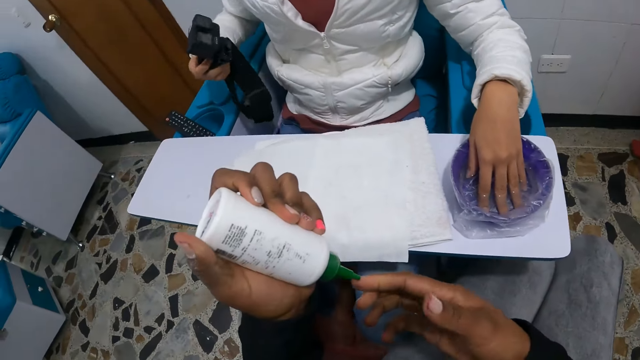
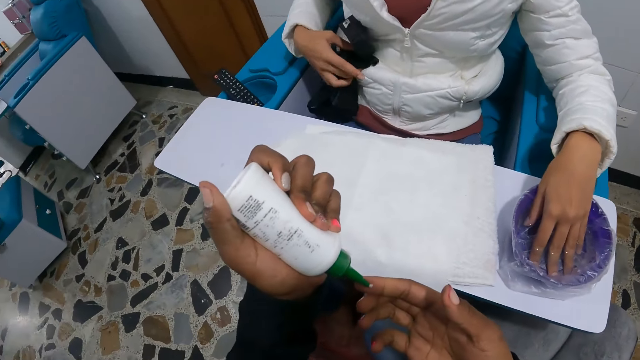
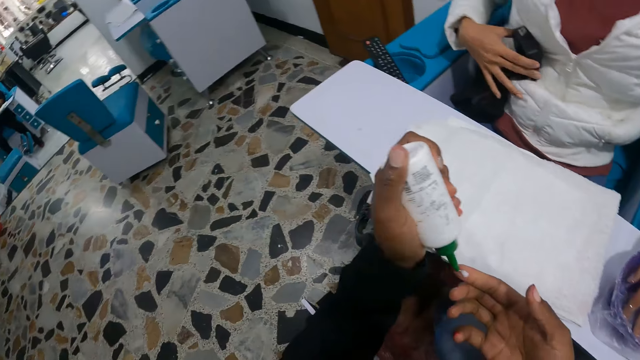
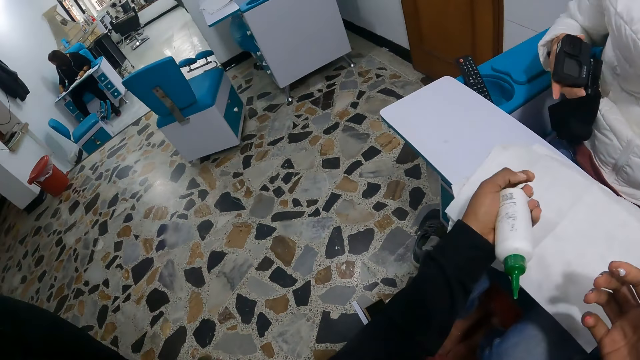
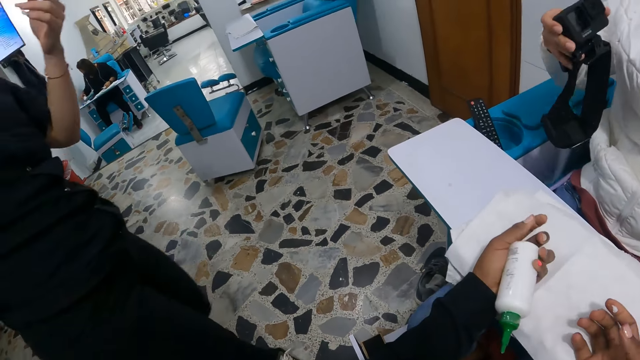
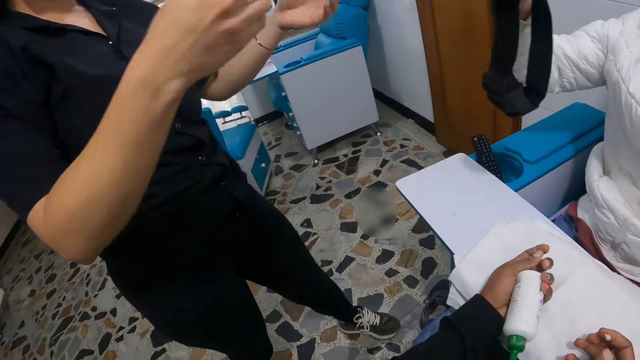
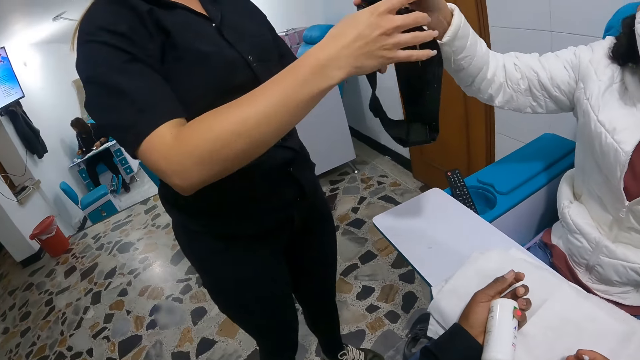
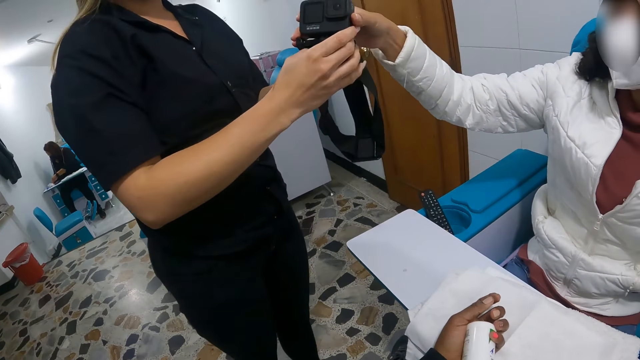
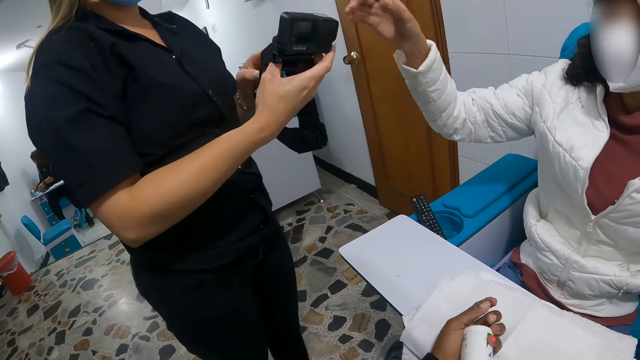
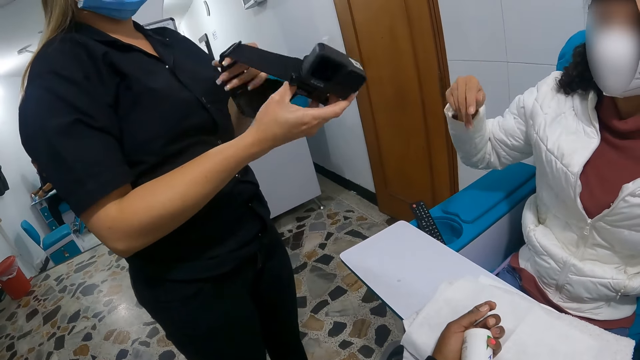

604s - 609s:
The camera wearer squirts some cream into her right hand. A woman moves the hand to another woman. The camera wearer puts the nail paste on the finger. The other woman passes a camera to the first woman with her right hand. The first woman takes the camera. The other woman moves the hand from the first woman.

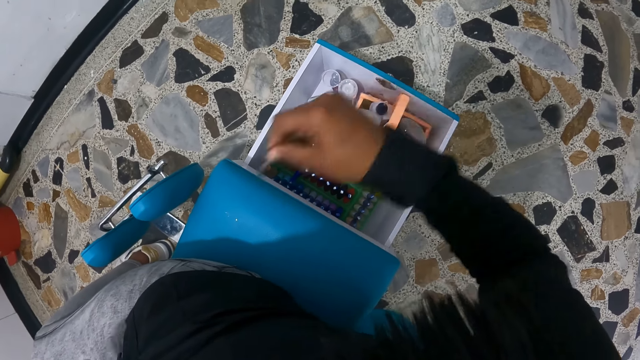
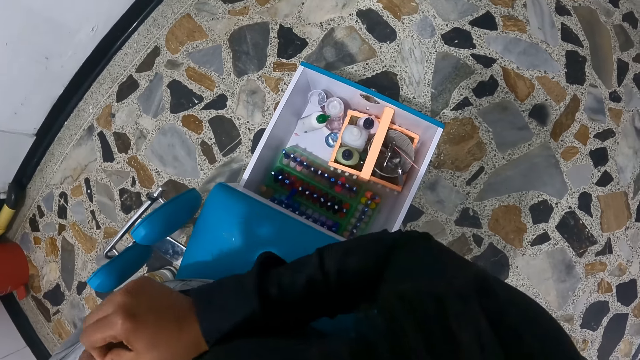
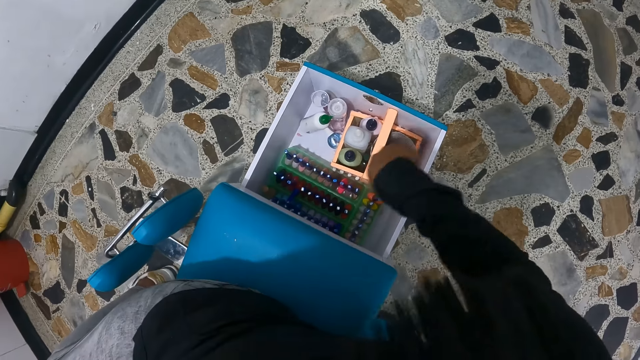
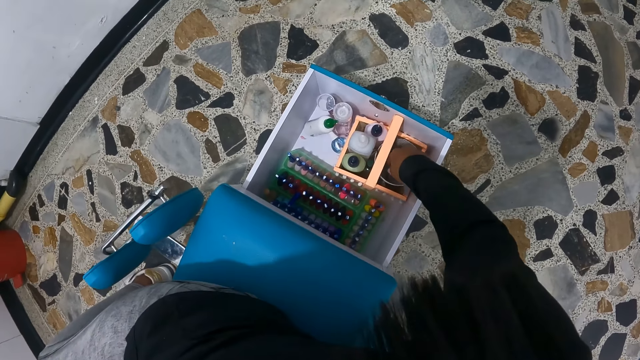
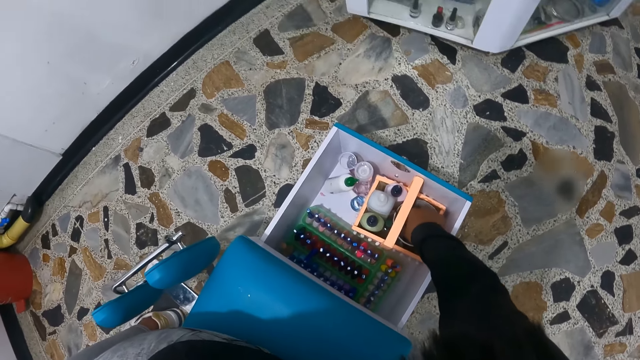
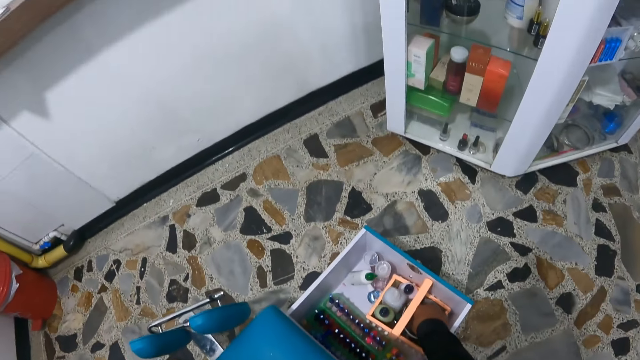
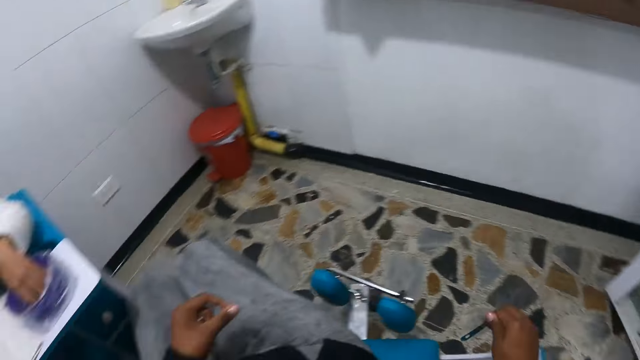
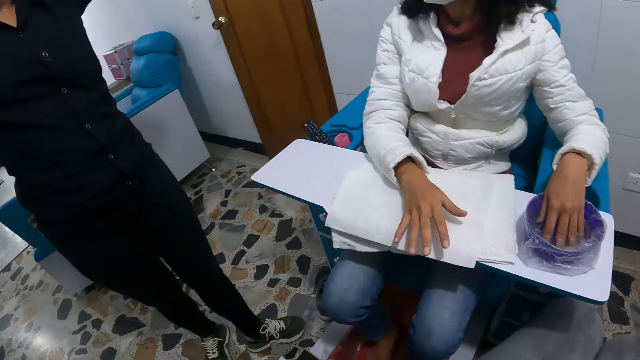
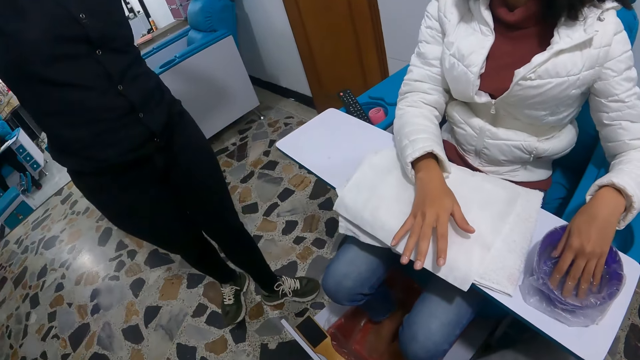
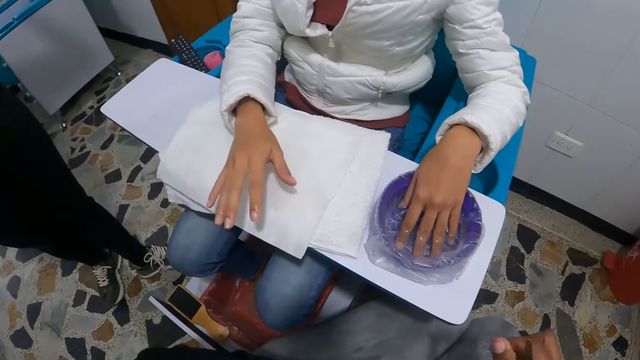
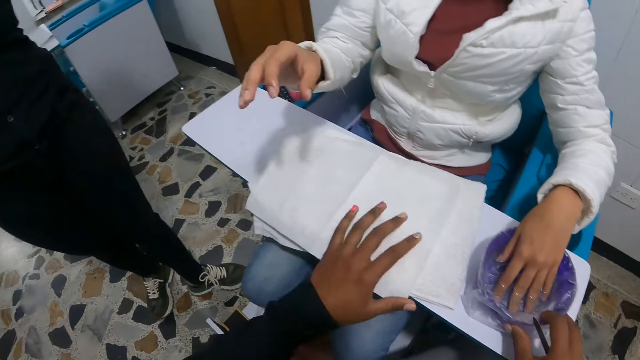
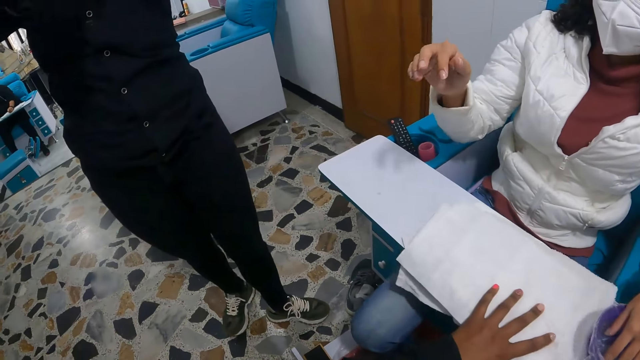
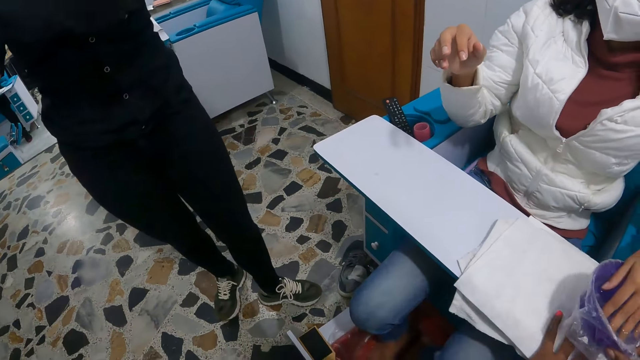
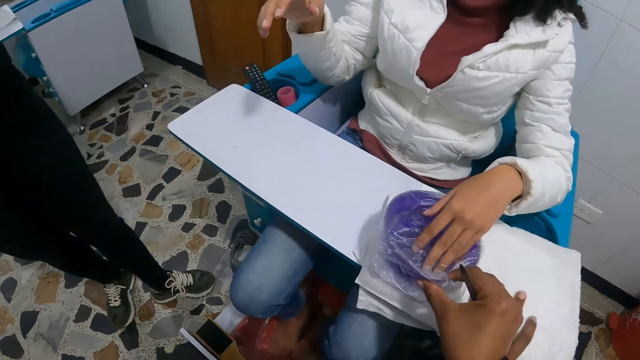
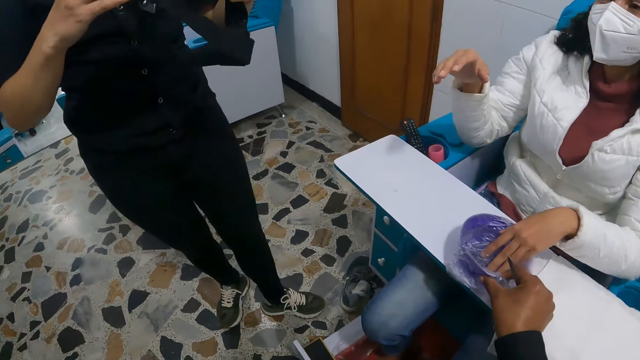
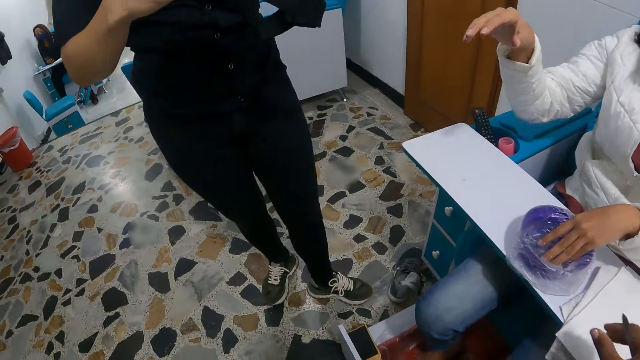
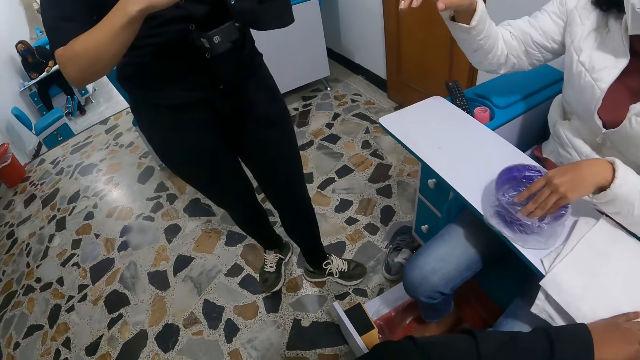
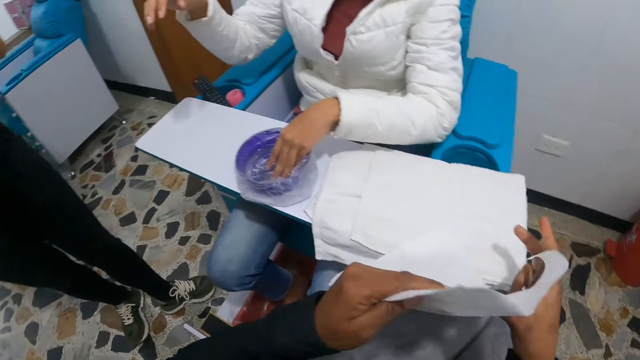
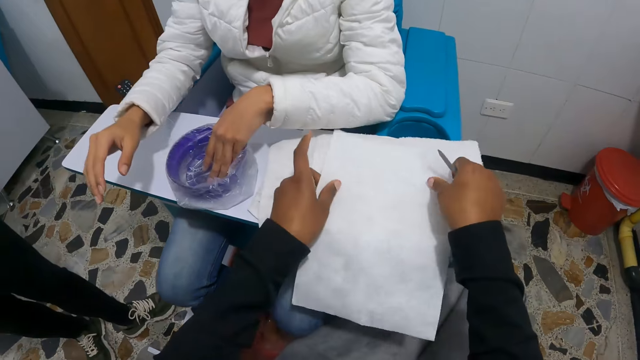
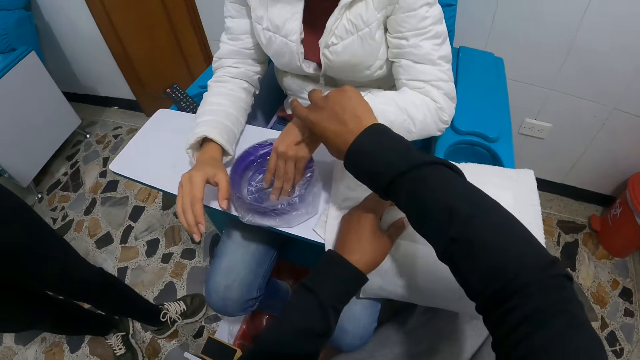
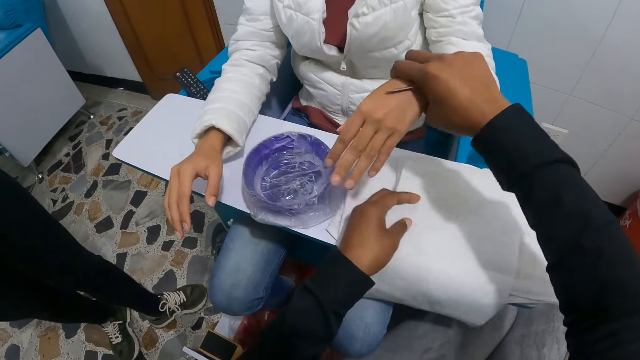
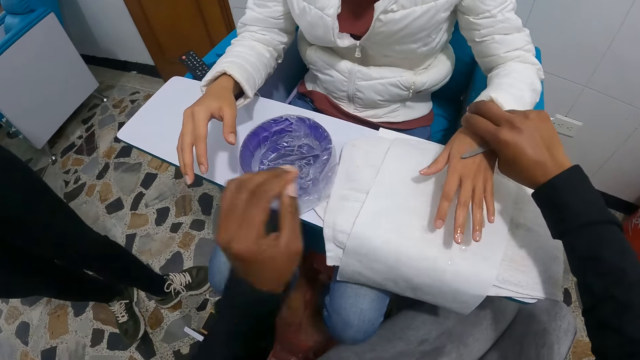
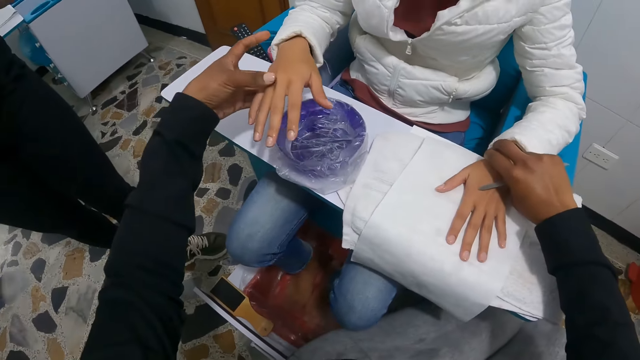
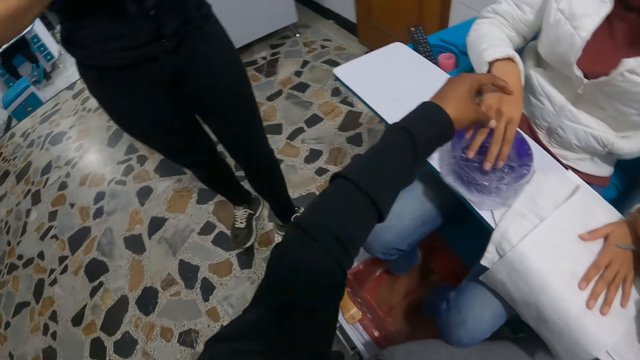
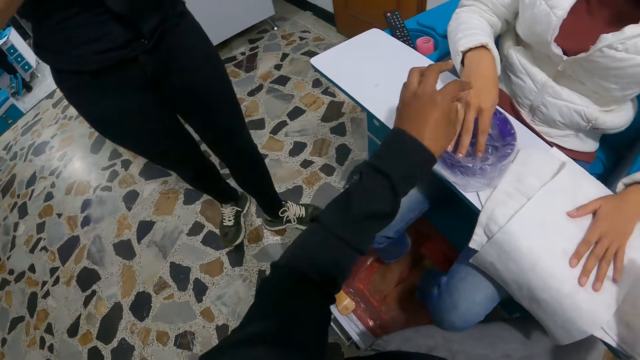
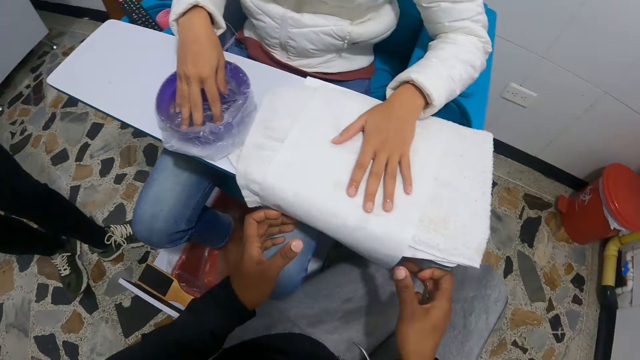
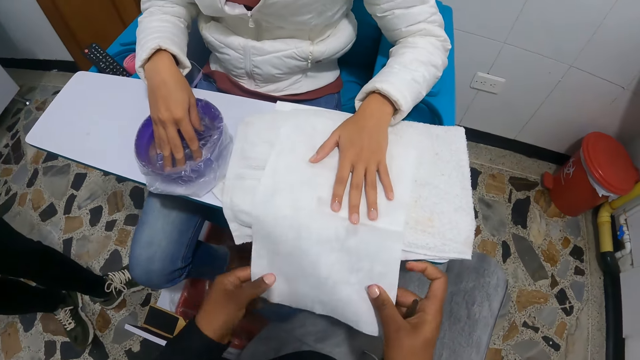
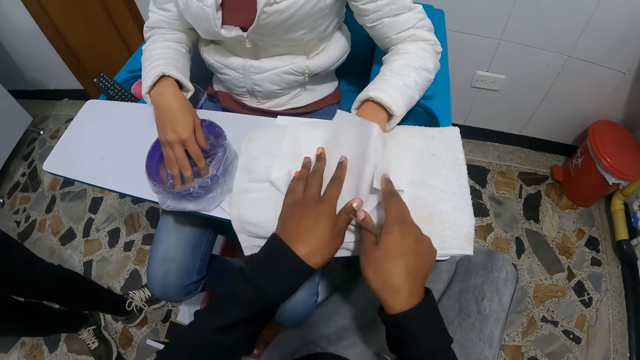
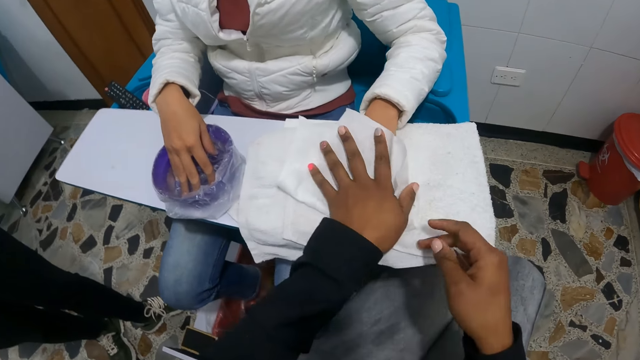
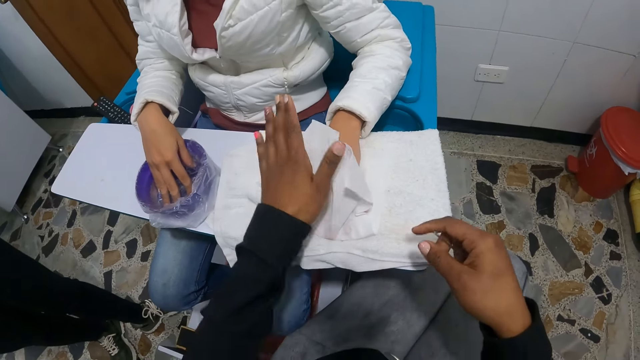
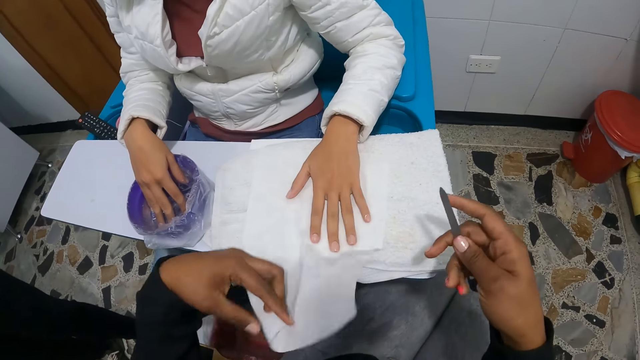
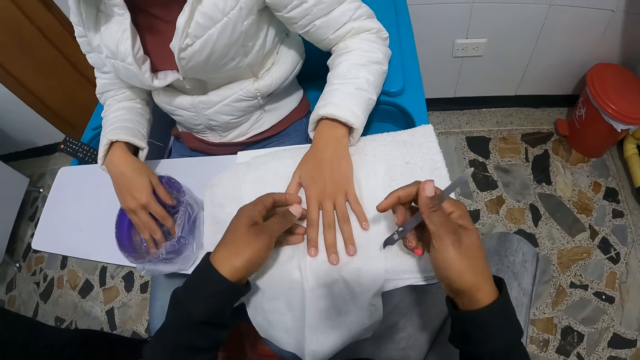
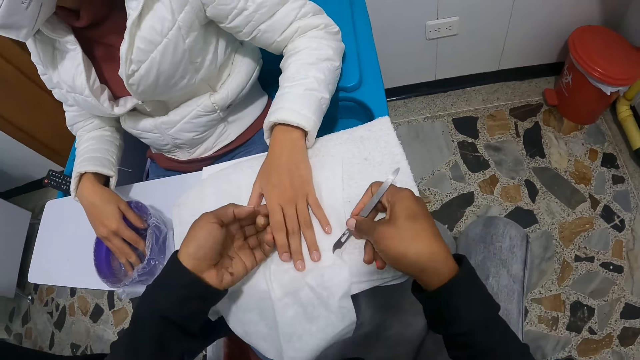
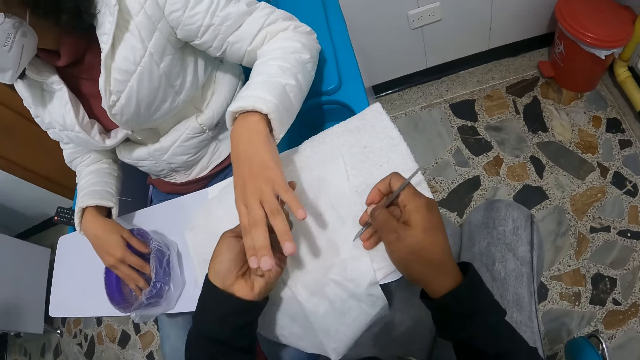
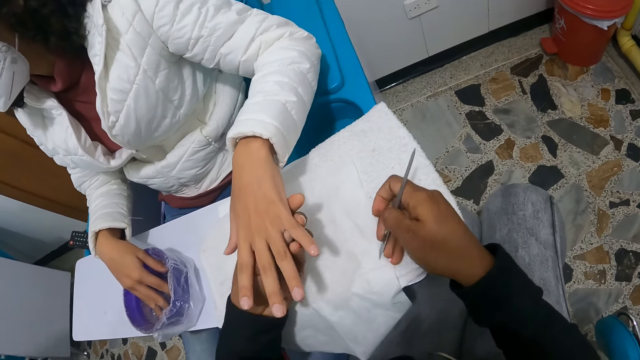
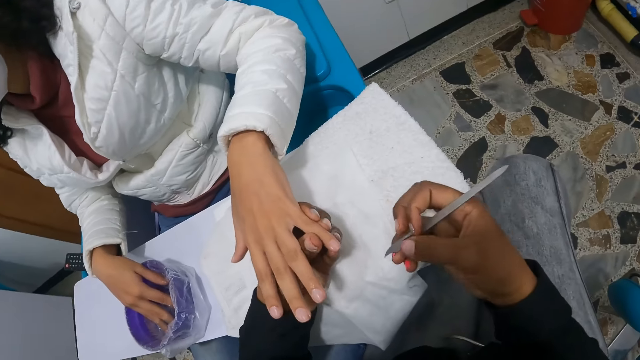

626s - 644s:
The camera wearer passes the nail clipper to her left from her right hand. She holds the metal. She picks a nail cutter with her right hand from the cosmetic toolbox. She passes the nail cutter to her left from her right hand. She picks a bowl of water on a table in her right hand. She moves some pieces of tissue with her left hand. A woman lifts the hand from the table. The camera wearer touches the paper. She moves the blue tin on the table and drops the bowl of water on the table in her right hand. Another person holds the camera. The camera wearer flips a piece of tissue with her hands. She puts the paper on the table. The woman puts the hand on the table. The camera wearer picks the left hand of the woman with her right hand from the bowl of water. She drops the left hand of the woman with her right hand on the table. She holds the woman's hand. She moves the right hand of the woman into the bowl of water with her left hand. She puts the hand on blue plastic. She puts the woman's hand on the paper. She dries the left hand of the woman with the piece of tissue in her hands. She takes the paper. She covers the finger with the paper. She moves the paper from the hand. She holds the left hand of the woman with her left hand. She takes the finger.
